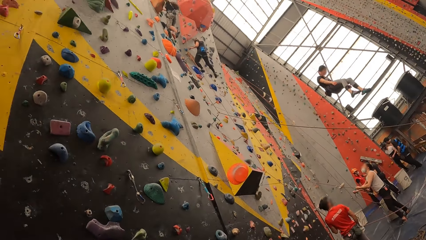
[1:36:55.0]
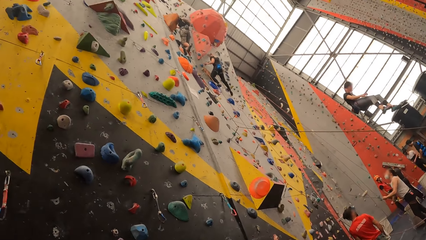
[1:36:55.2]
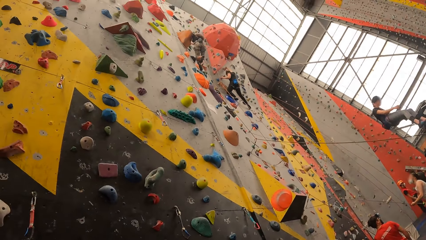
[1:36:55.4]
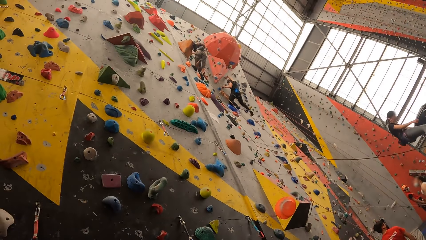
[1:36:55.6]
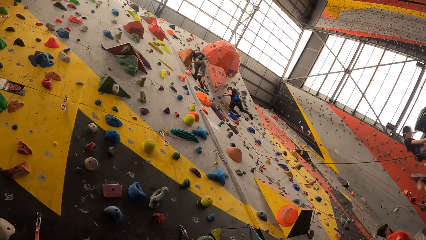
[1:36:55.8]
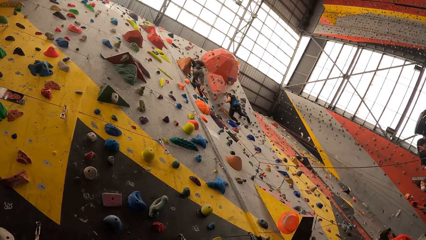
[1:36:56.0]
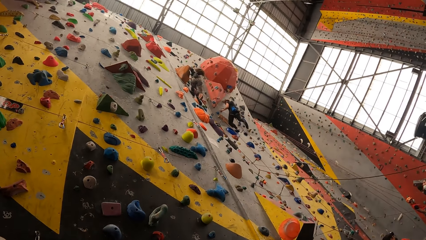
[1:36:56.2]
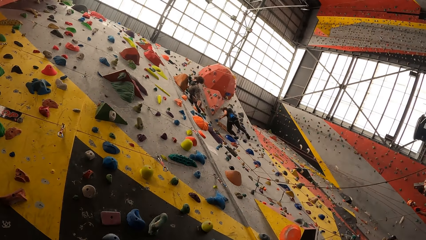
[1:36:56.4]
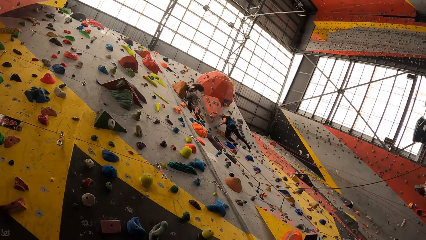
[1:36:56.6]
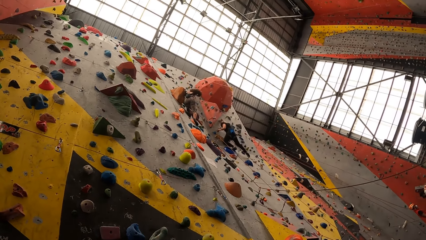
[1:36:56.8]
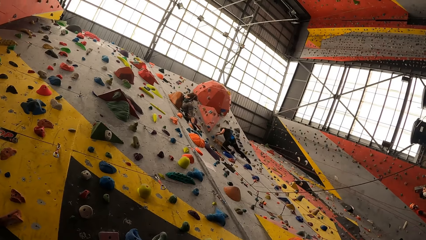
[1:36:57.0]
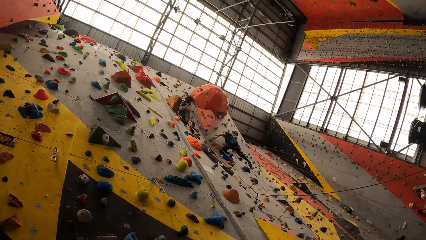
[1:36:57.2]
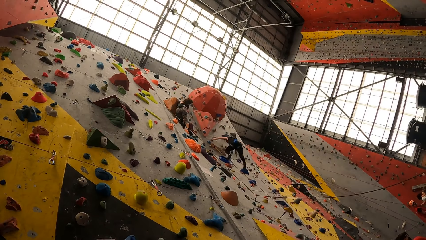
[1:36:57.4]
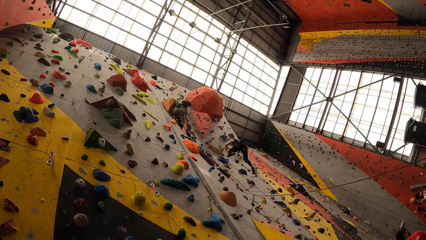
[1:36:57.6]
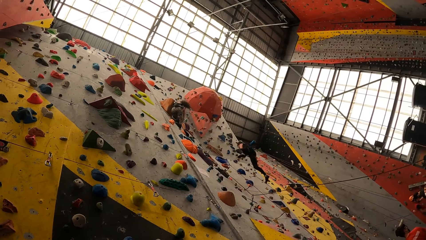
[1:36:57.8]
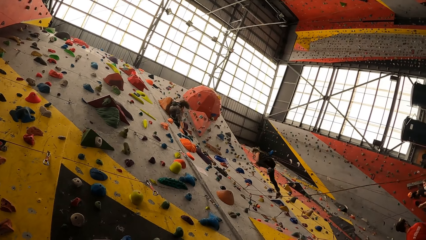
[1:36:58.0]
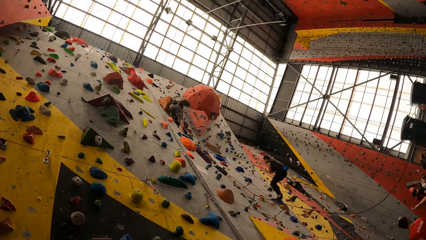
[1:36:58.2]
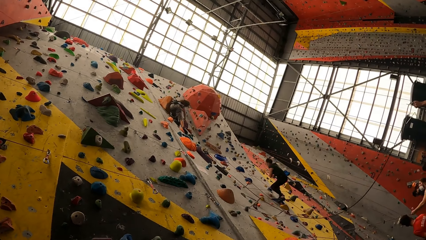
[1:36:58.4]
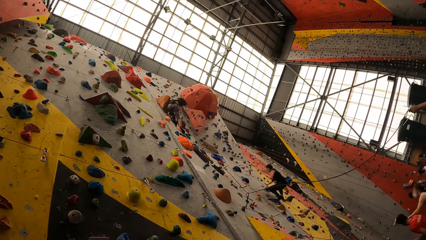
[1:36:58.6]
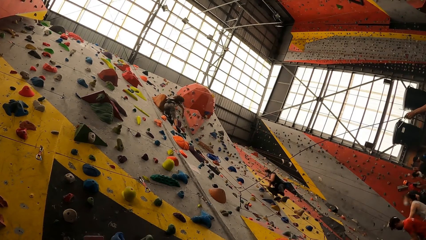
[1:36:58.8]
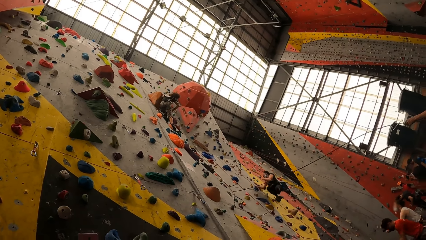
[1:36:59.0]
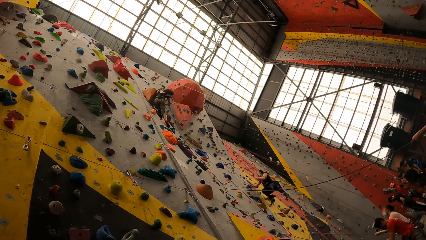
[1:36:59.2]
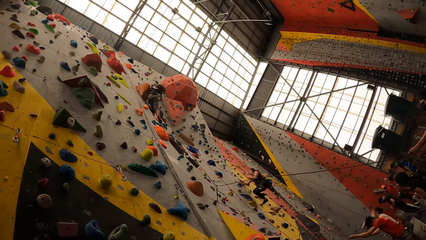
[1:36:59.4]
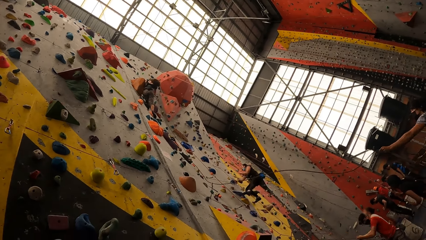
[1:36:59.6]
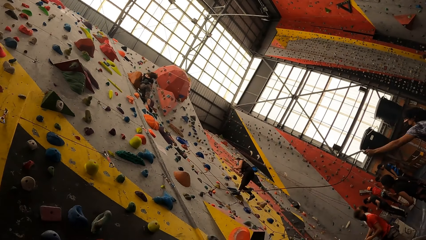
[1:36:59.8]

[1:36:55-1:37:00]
A person rappels down the wall.

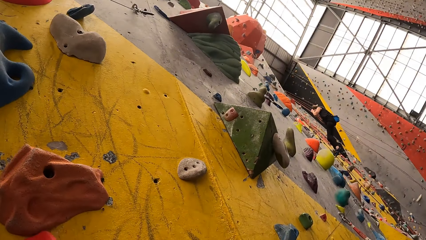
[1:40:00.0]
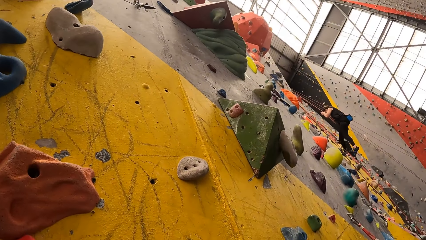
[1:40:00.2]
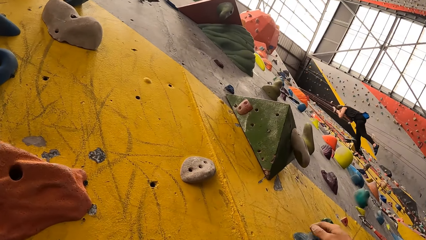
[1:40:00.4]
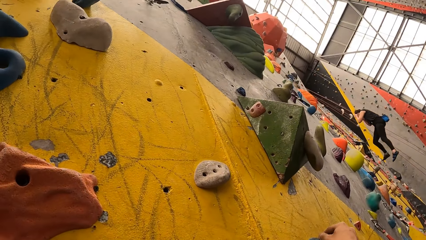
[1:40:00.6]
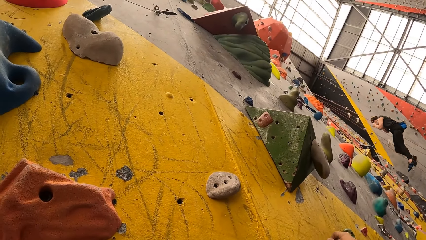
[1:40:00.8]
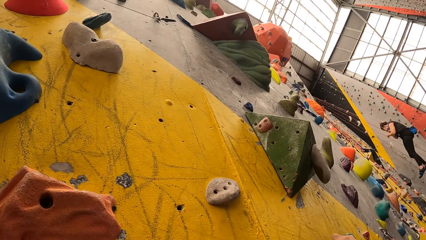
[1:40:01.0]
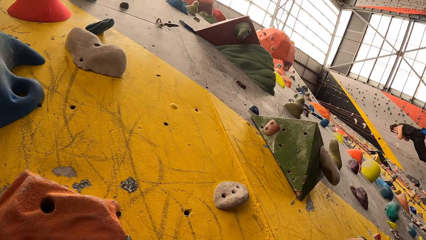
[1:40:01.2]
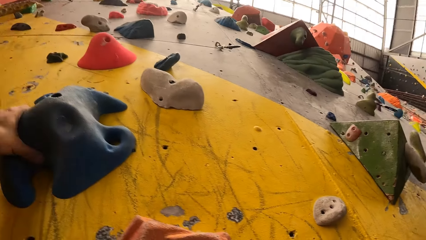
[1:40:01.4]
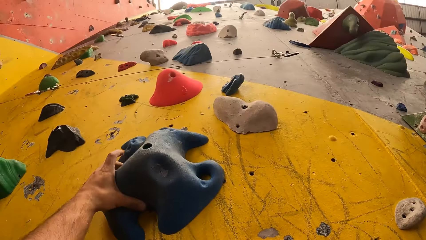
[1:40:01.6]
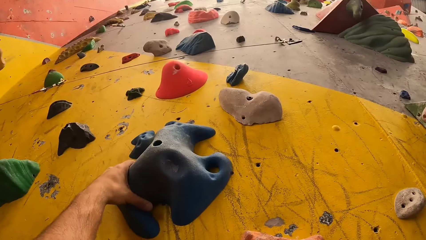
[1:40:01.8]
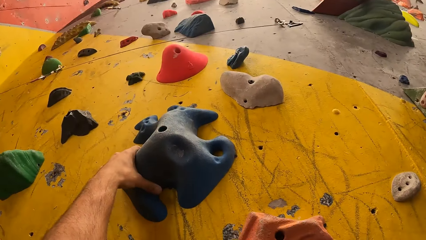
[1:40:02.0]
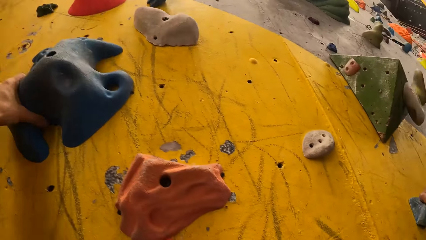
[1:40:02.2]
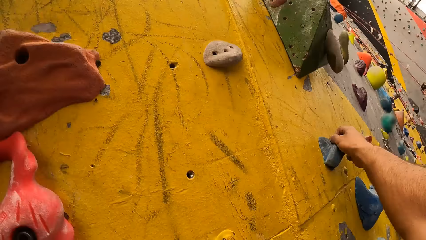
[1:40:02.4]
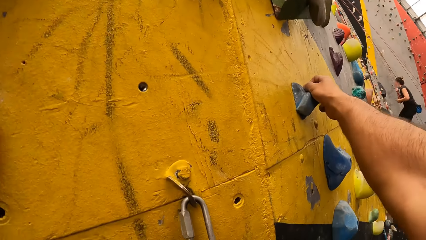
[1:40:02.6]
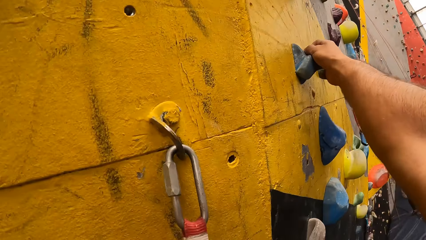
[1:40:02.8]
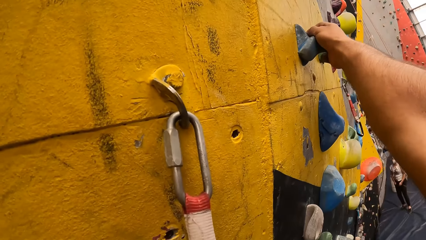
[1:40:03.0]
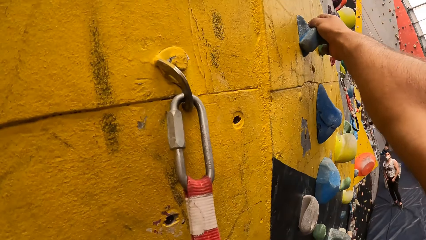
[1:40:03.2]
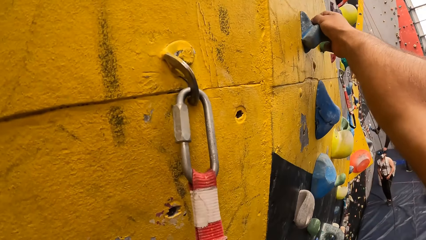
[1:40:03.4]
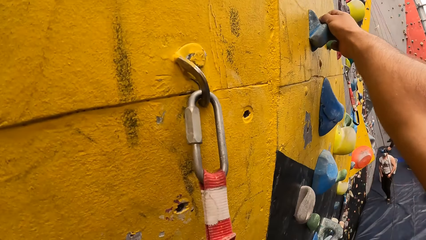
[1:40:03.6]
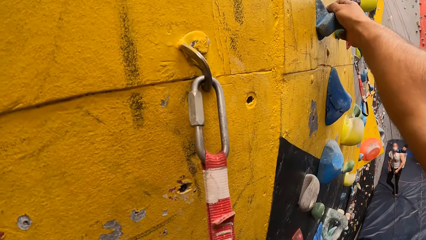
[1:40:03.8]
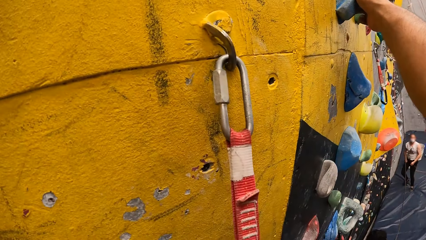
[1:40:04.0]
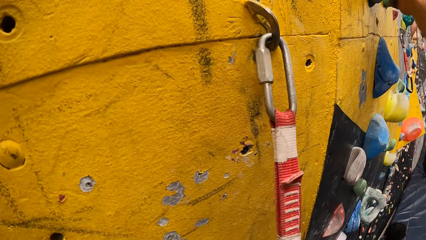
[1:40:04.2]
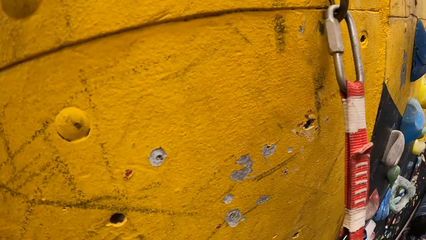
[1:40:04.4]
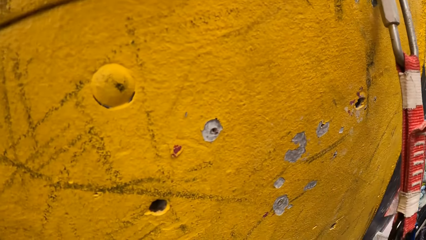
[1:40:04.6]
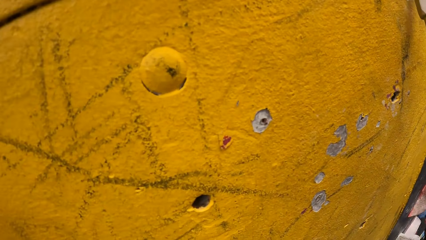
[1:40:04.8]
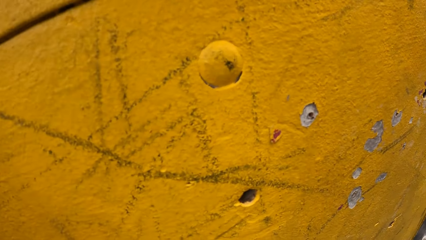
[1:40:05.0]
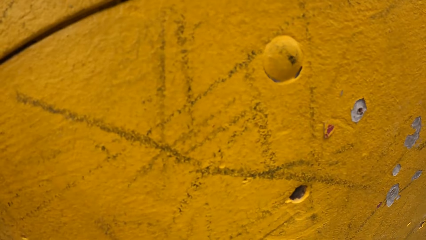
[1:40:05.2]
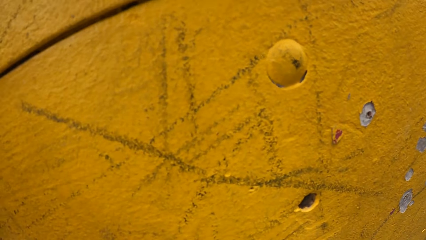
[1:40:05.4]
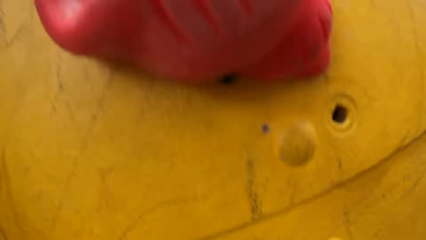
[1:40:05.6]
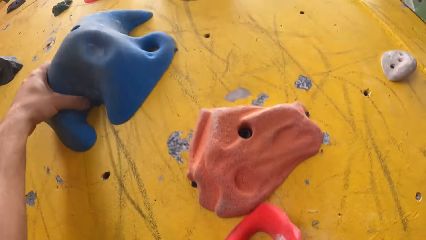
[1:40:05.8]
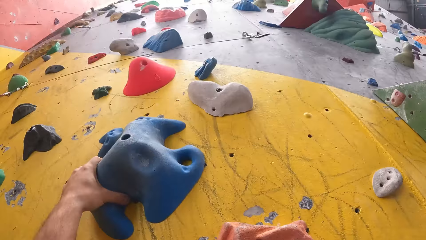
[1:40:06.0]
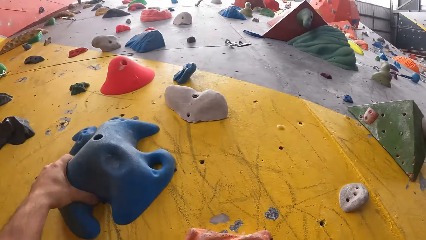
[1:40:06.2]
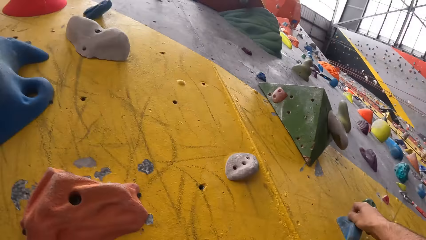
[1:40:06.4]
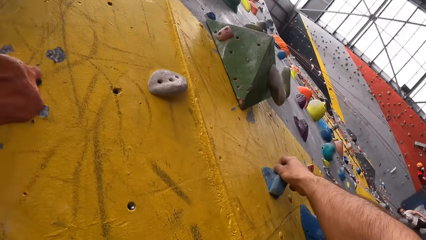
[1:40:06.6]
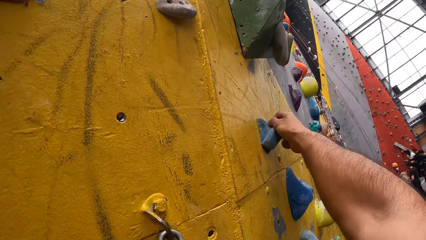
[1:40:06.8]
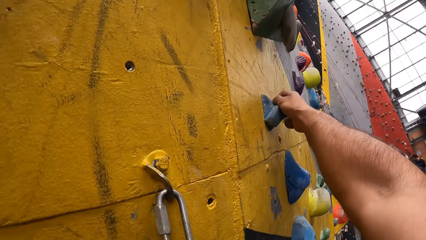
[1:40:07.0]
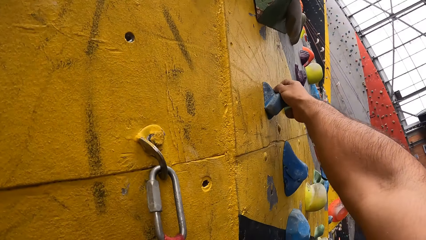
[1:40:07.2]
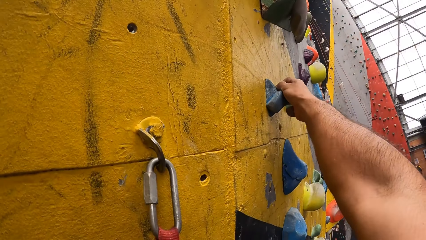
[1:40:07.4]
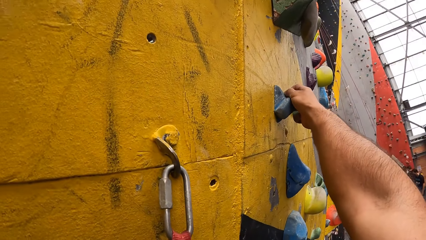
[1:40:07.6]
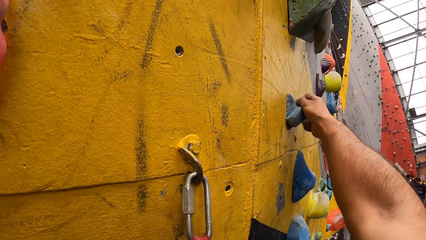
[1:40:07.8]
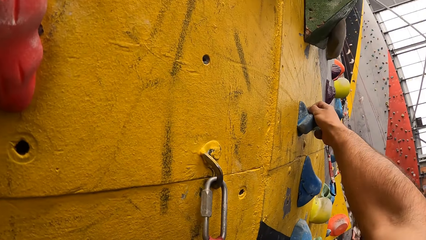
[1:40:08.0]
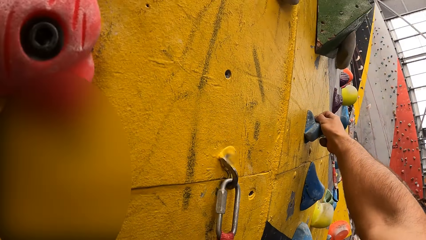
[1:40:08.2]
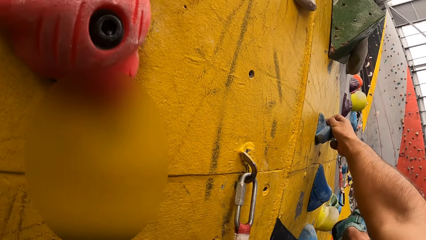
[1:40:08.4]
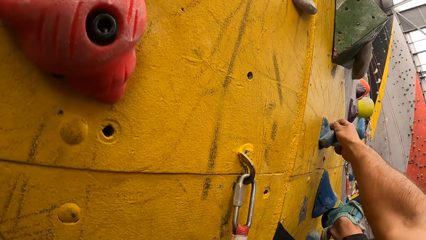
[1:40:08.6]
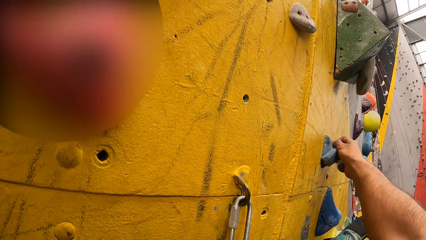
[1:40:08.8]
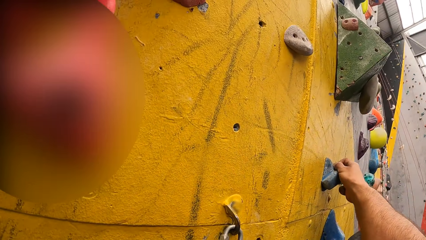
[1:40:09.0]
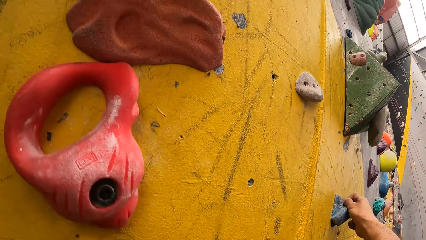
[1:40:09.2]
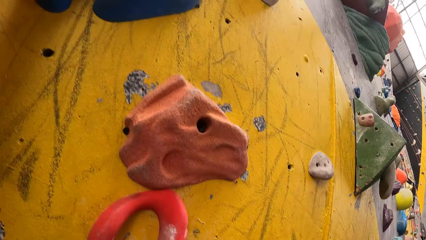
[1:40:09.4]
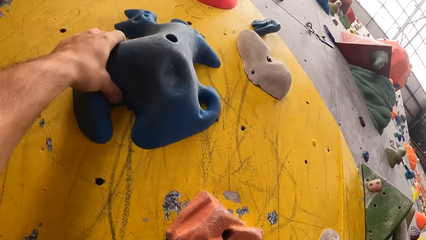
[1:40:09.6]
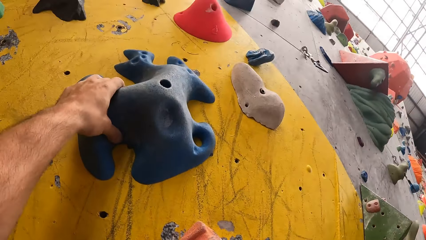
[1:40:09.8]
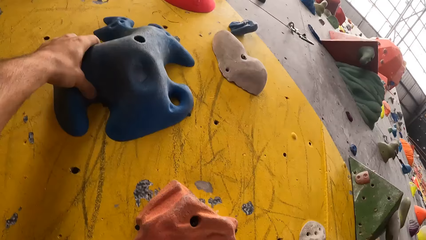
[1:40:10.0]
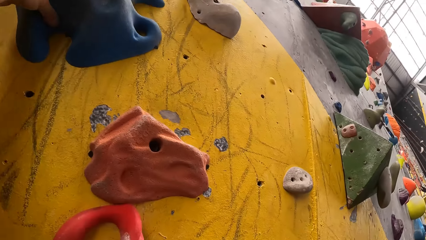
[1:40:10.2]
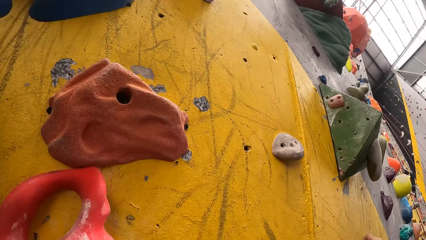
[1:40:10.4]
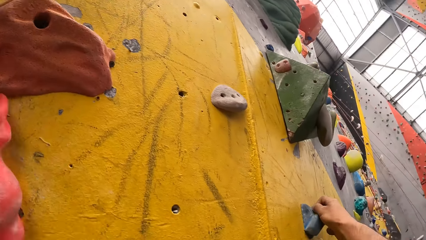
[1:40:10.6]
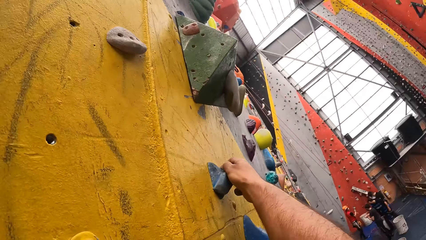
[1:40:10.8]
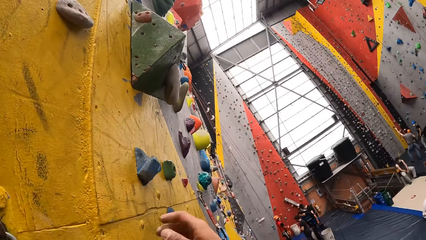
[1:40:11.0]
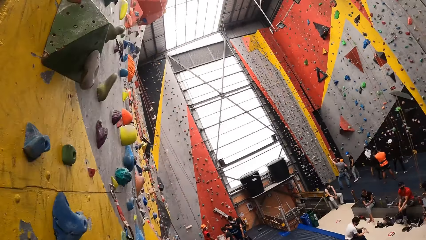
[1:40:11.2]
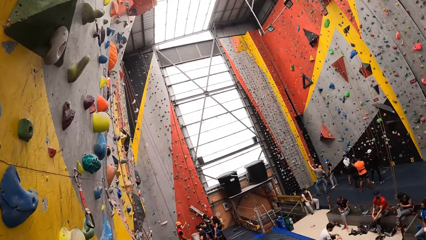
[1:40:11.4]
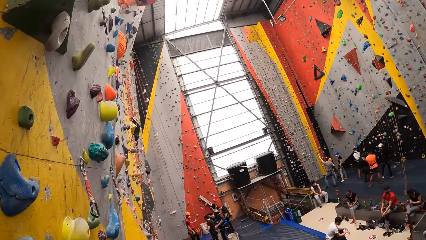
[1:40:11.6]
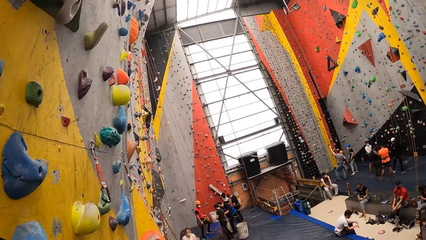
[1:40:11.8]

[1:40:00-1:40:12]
The camera wearer moves a hand up and holds the rock wall. They look up, look down, look up, look down, look around and move a hand down.
